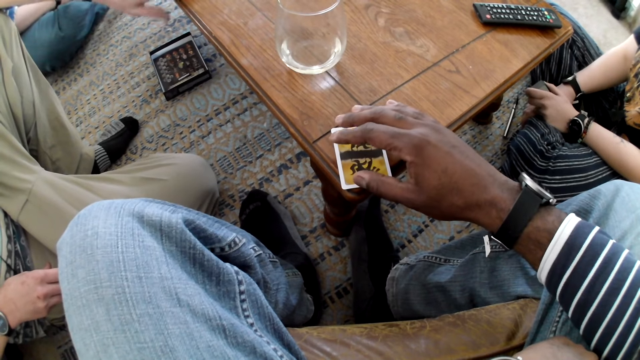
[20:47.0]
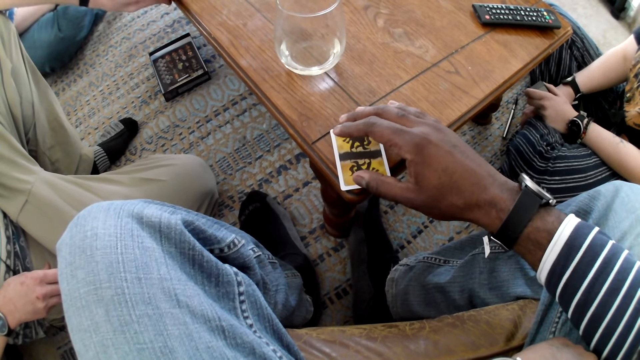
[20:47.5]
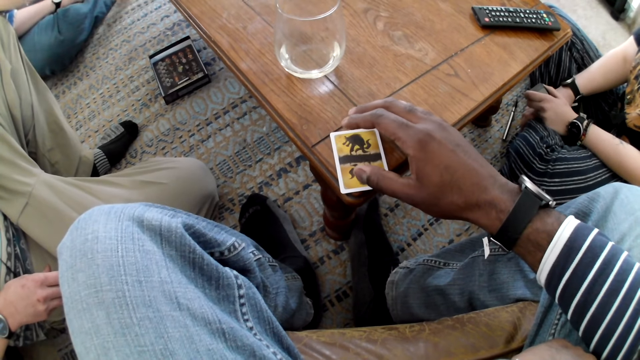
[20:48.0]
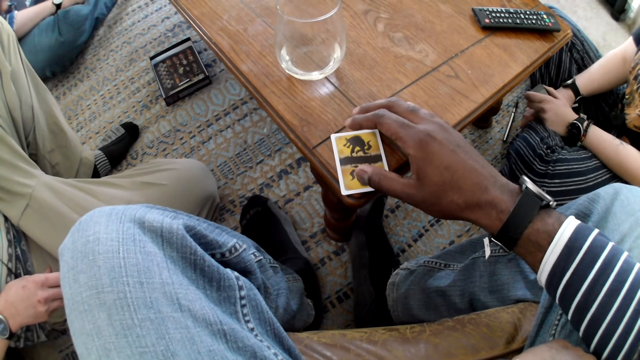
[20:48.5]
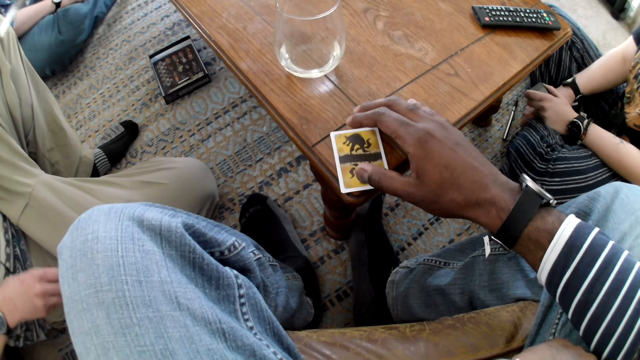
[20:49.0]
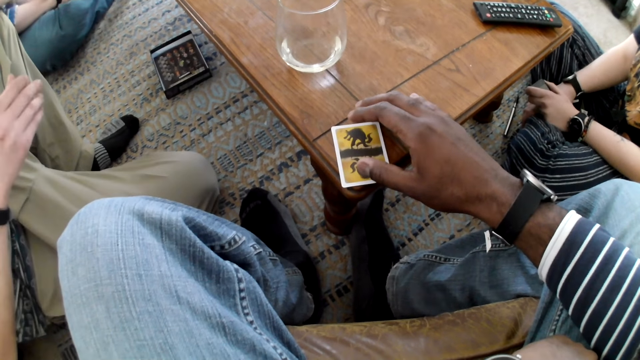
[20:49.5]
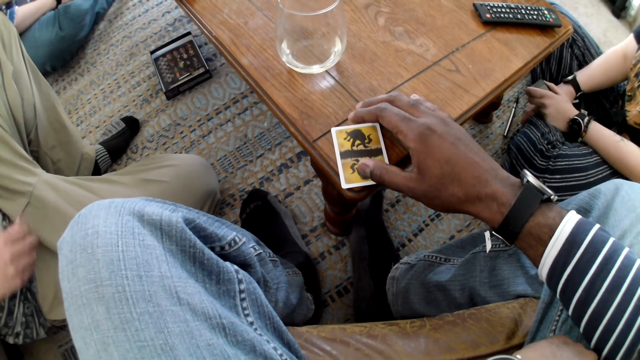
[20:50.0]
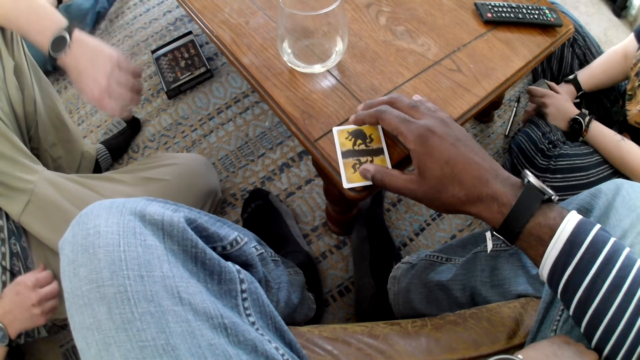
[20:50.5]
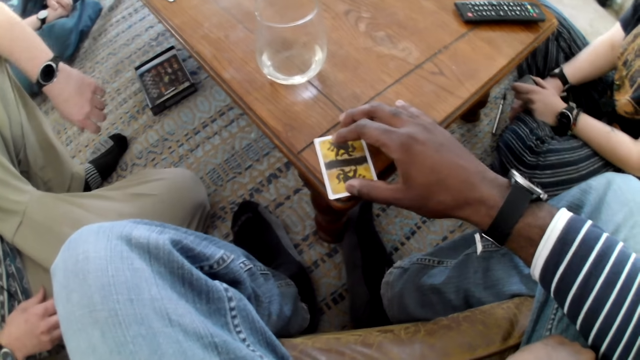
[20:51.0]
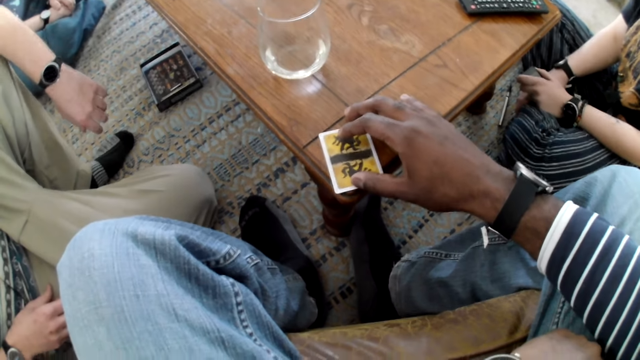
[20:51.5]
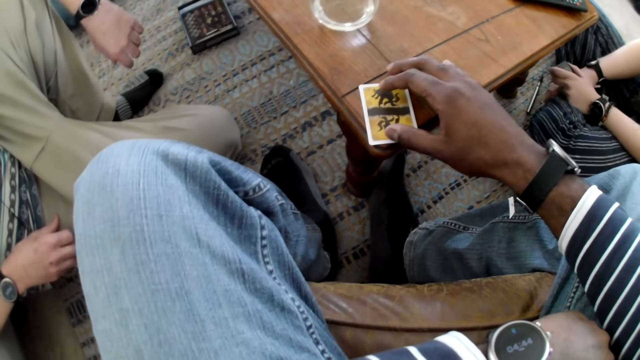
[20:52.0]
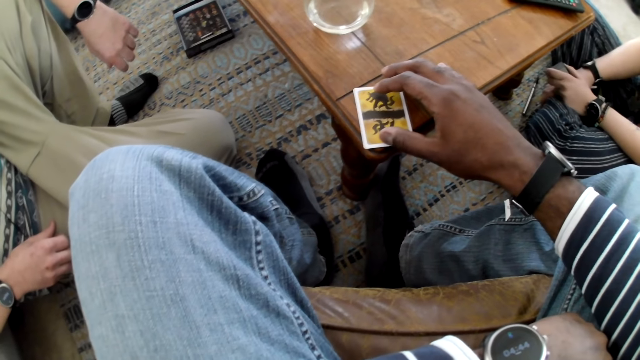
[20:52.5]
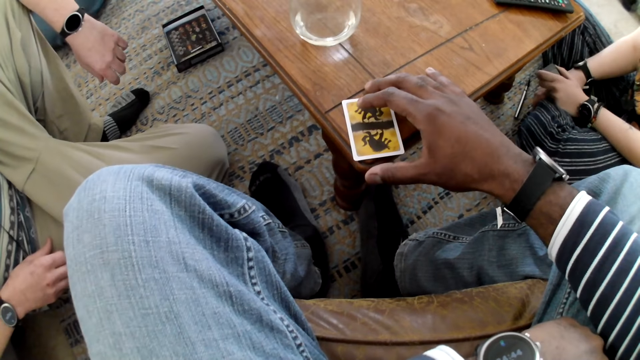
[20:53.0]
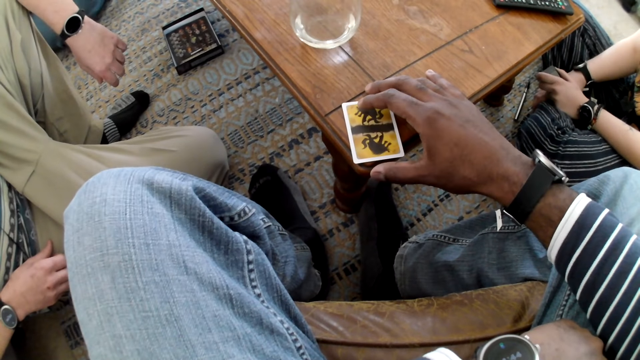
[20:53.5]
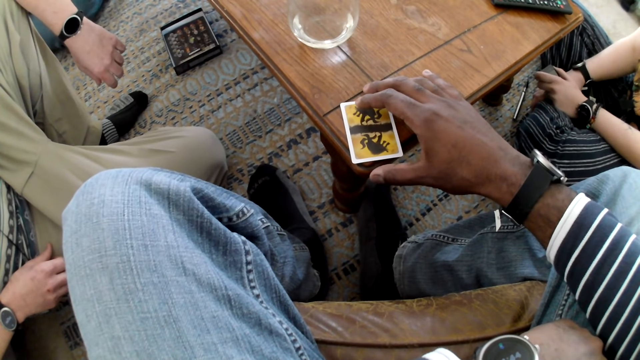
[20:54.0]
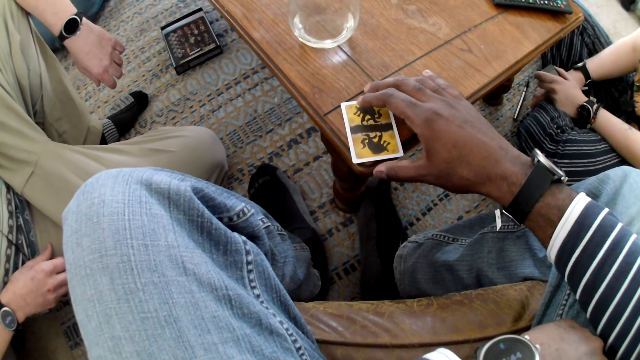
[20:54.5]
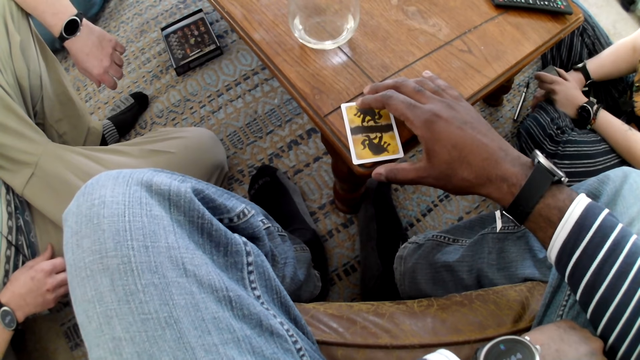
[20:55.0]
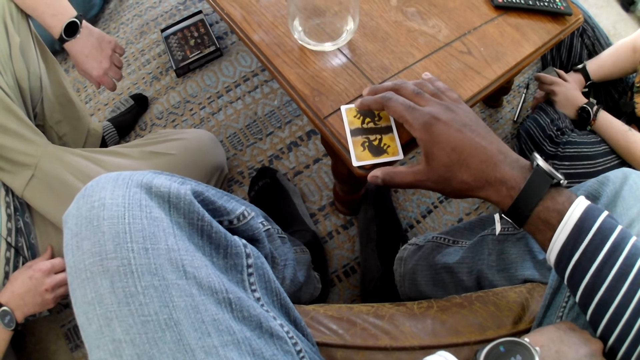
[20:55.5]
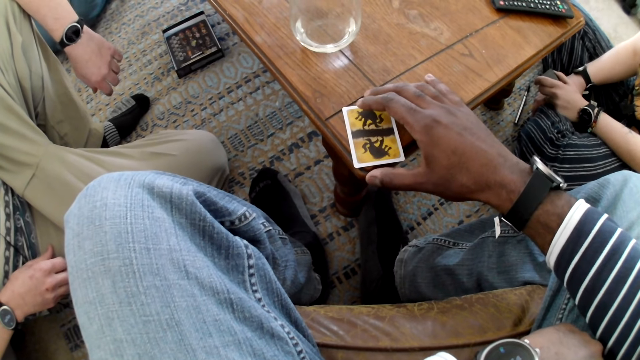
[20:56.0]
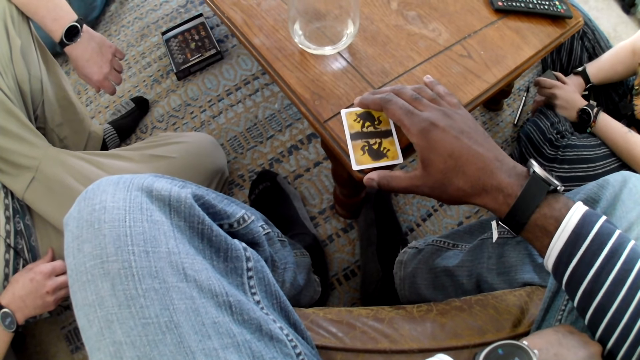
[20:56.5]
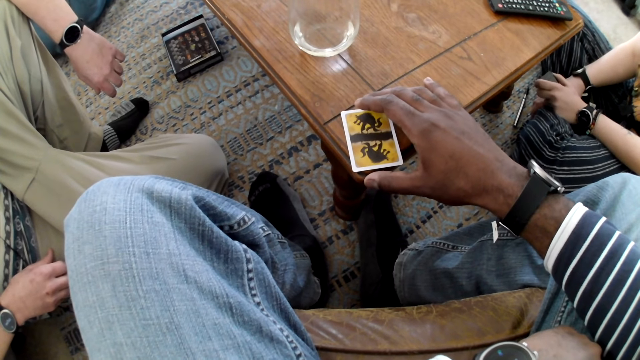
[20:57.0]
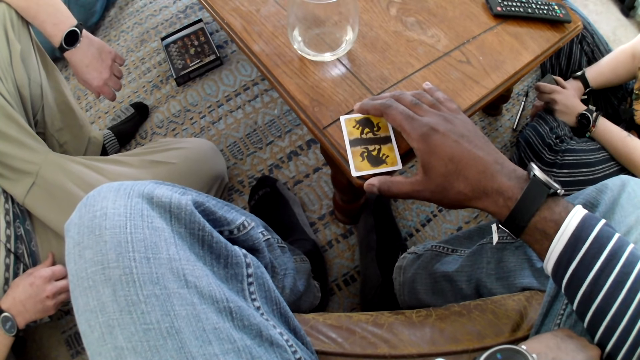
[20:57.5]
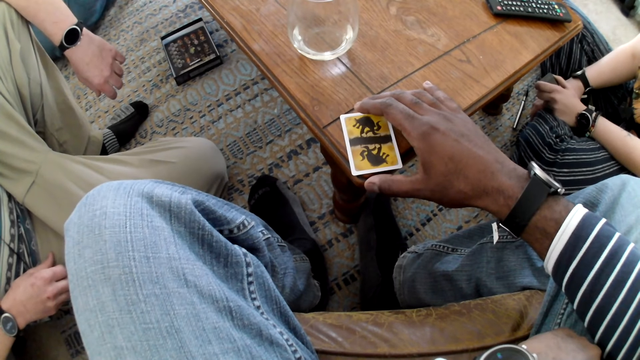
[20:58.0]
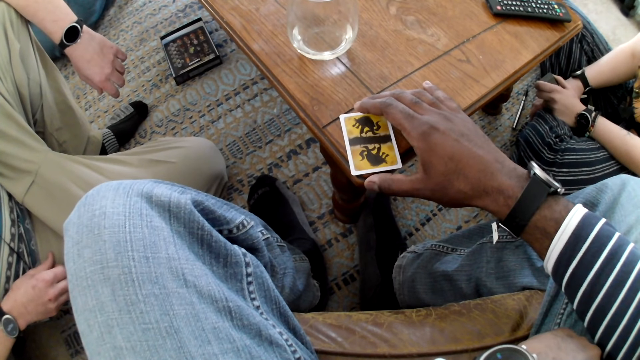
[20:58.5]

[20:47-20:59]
The camera wearer moves the hand. A man moves the hand. The camera wearer touches the card.

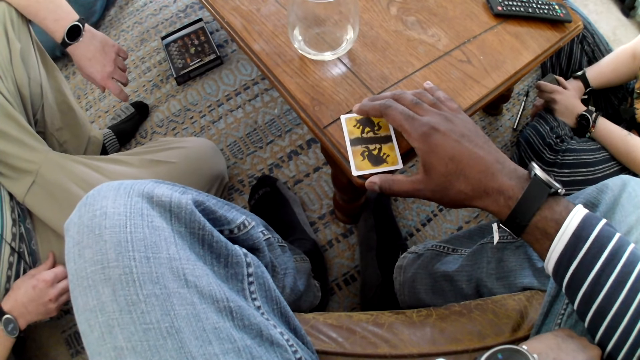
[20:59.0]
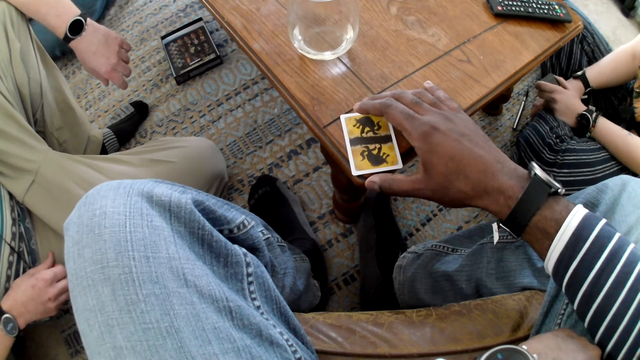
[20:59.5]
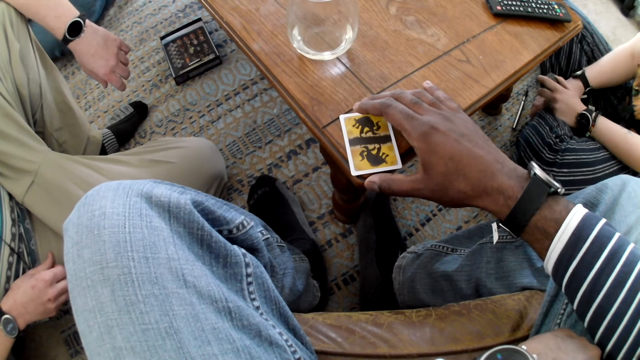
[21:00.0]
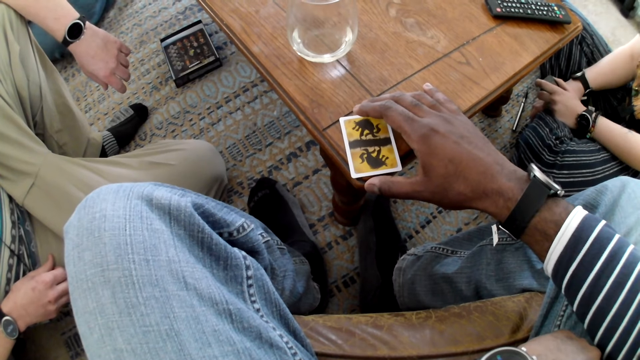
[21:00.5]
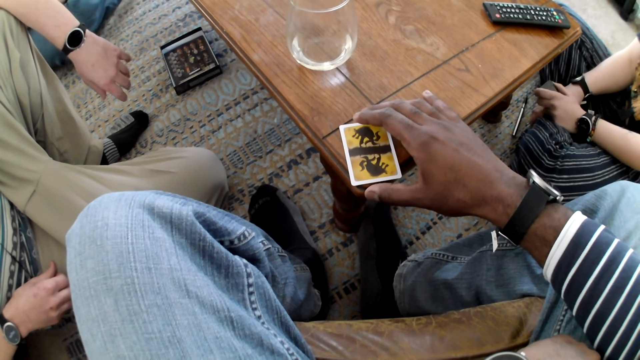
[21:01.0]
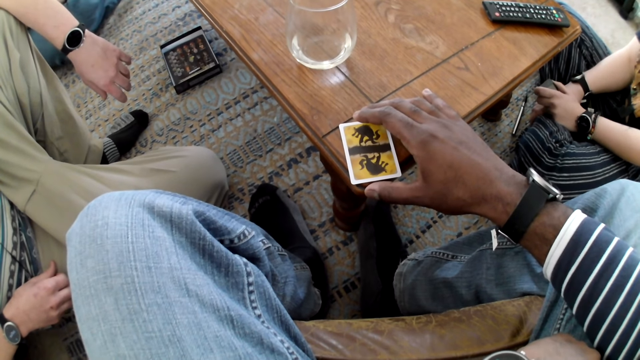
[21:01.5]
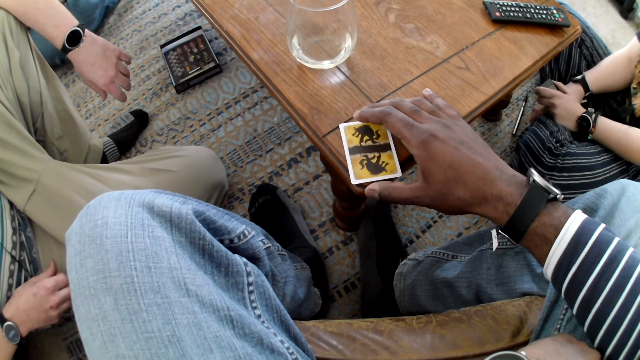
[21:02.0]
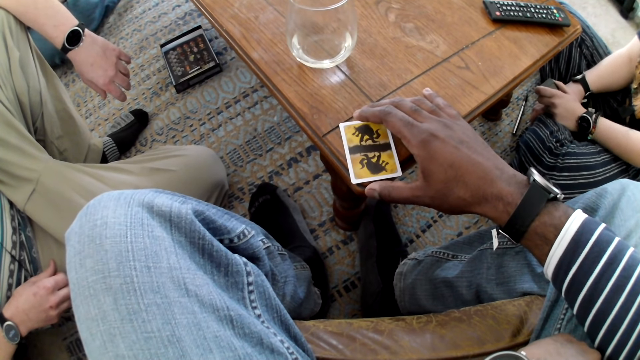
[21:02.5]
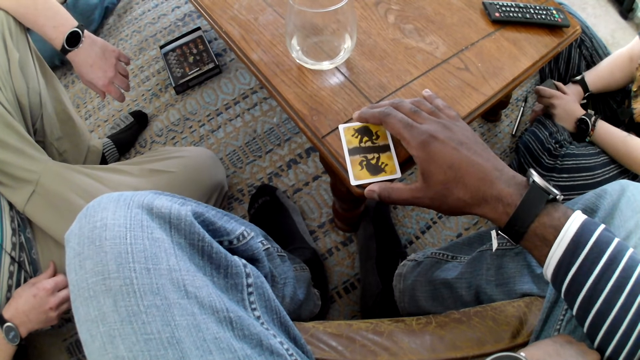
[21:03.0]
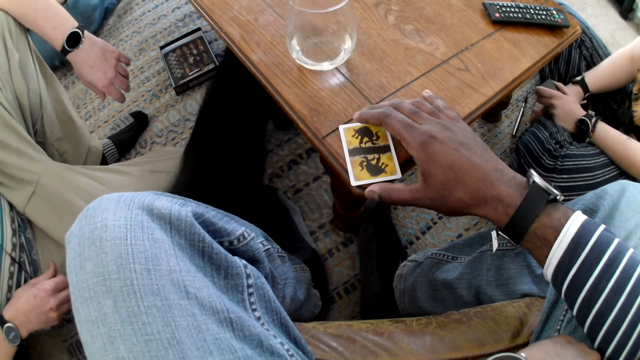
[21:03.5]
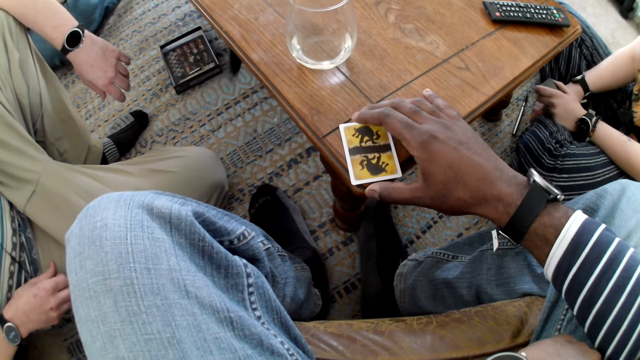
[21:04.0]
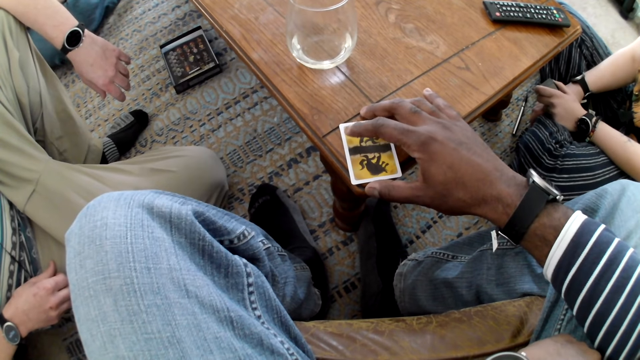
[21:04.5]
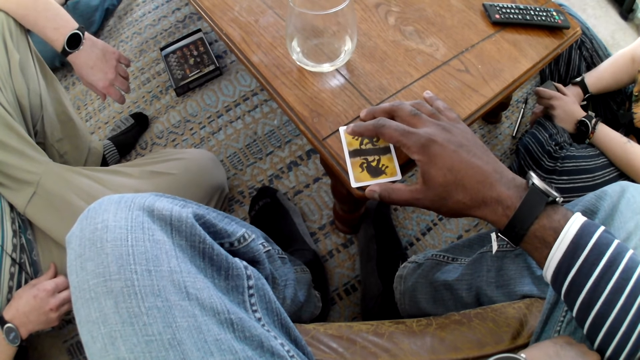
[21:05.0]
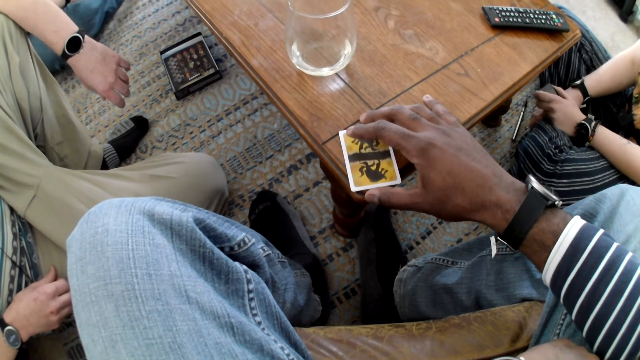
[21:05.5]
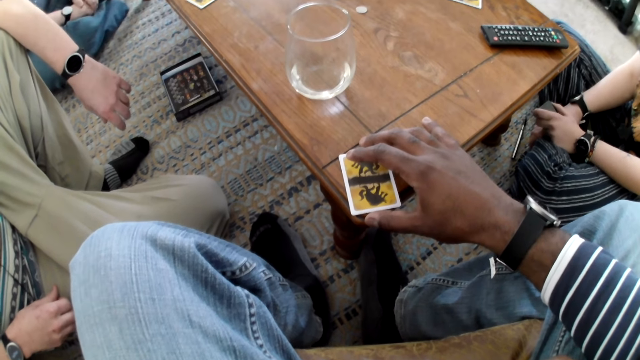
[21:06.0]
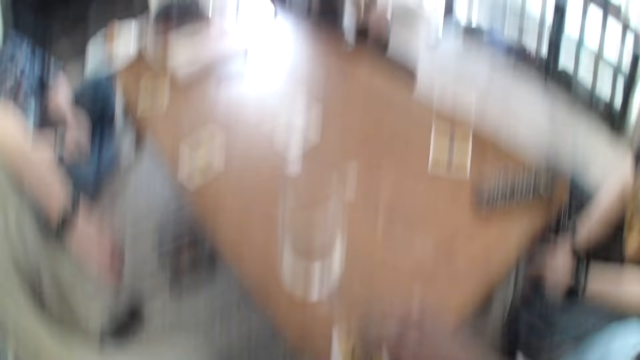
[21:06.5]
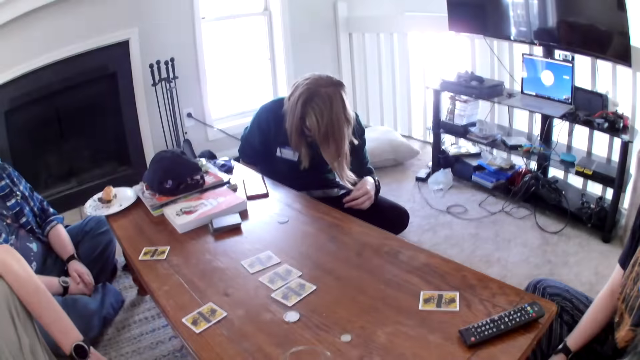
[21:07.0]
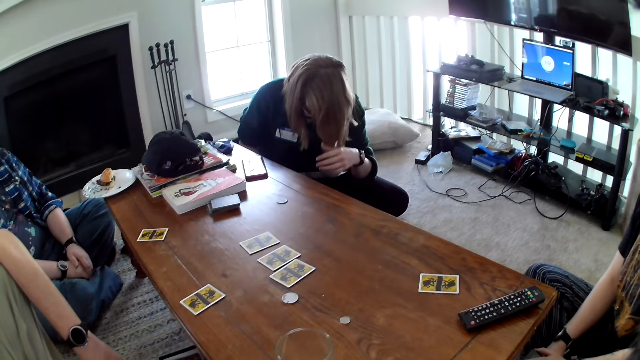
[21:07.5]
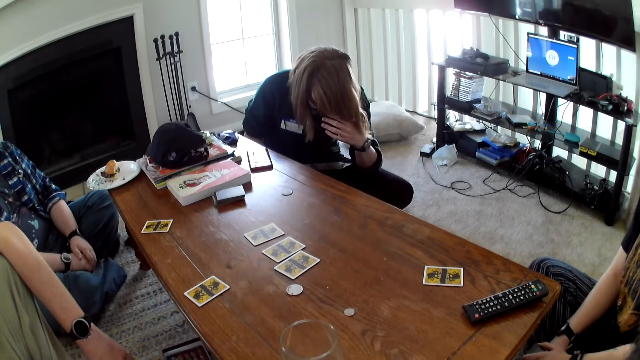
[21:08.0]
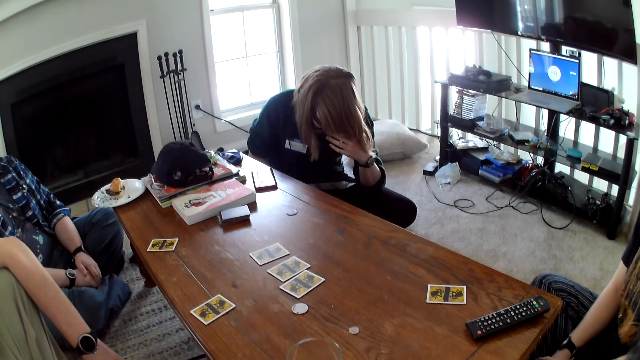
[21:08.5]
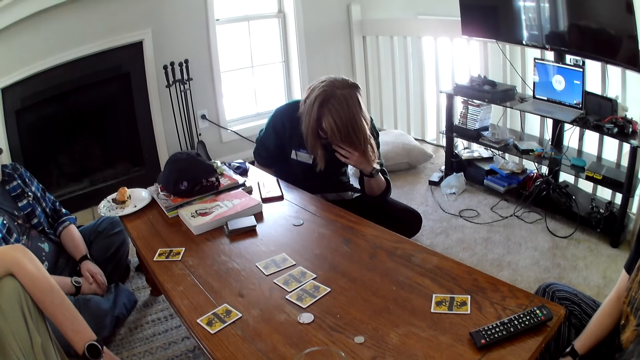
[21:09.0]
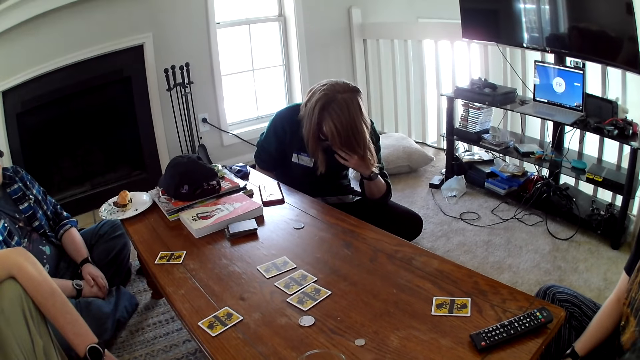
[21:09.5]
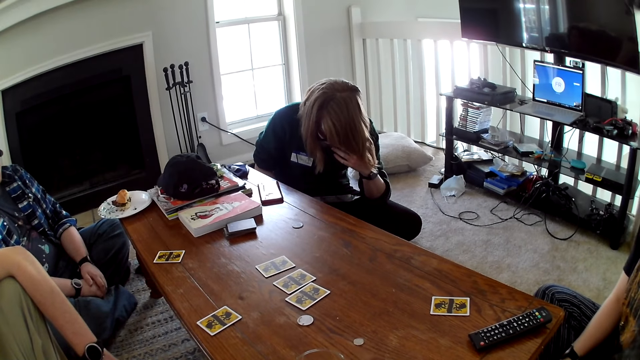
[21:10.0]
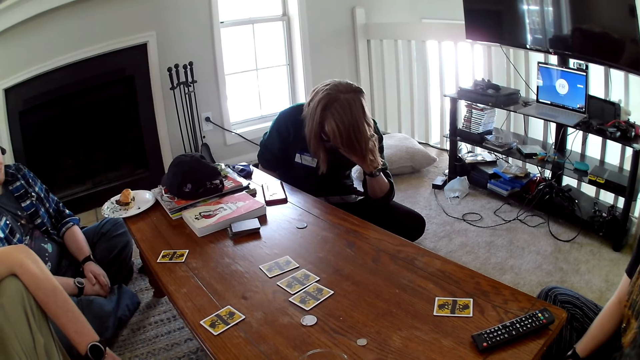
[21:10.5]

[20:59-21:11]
A woman reads the brochure. The woman touches the hair.
